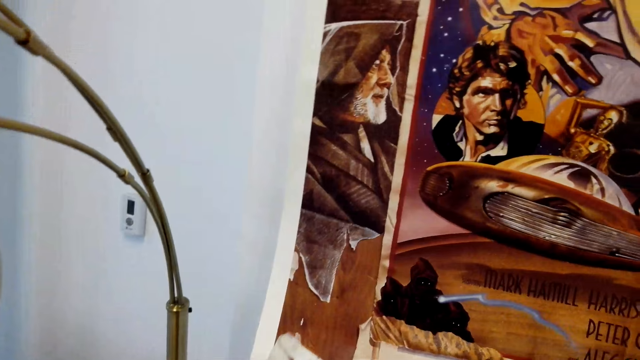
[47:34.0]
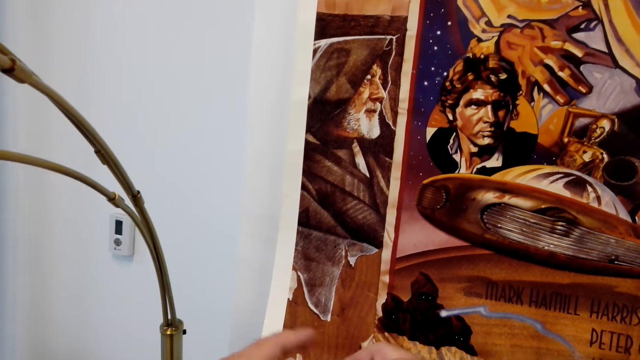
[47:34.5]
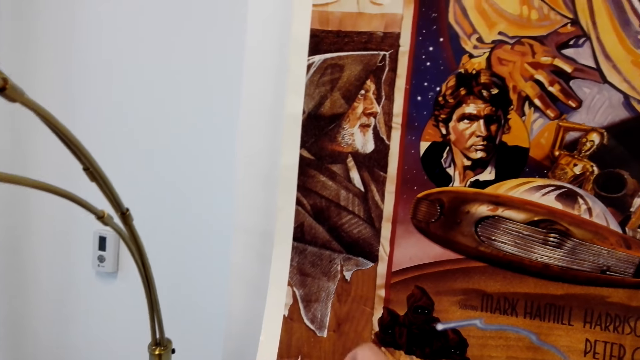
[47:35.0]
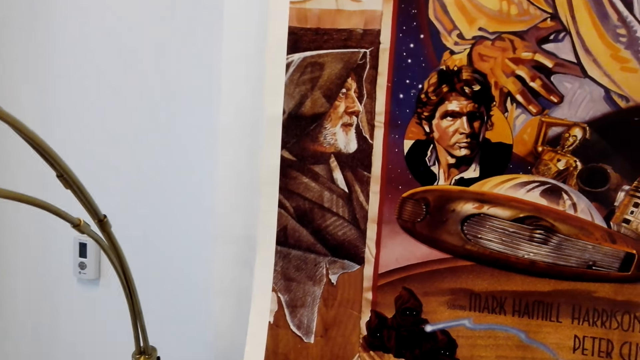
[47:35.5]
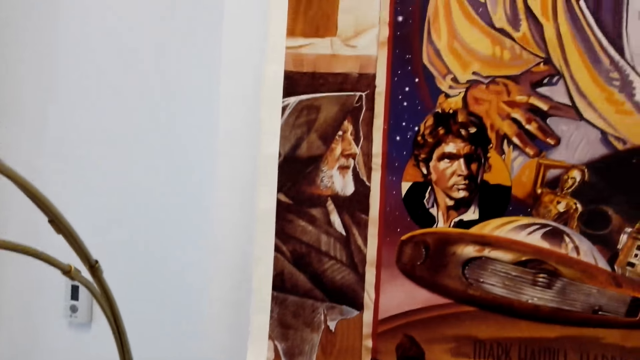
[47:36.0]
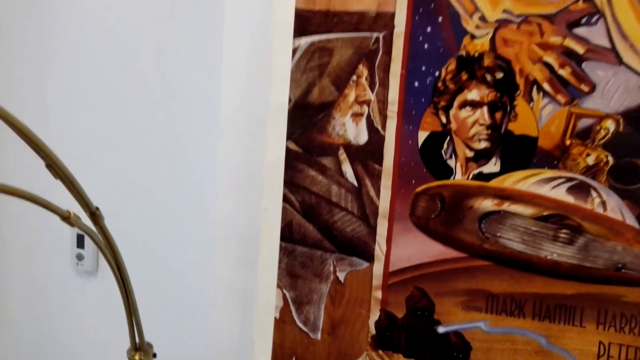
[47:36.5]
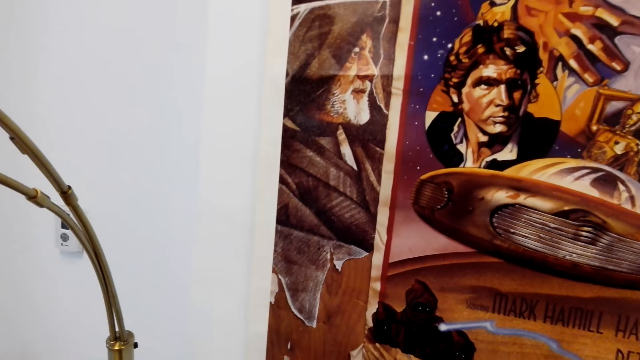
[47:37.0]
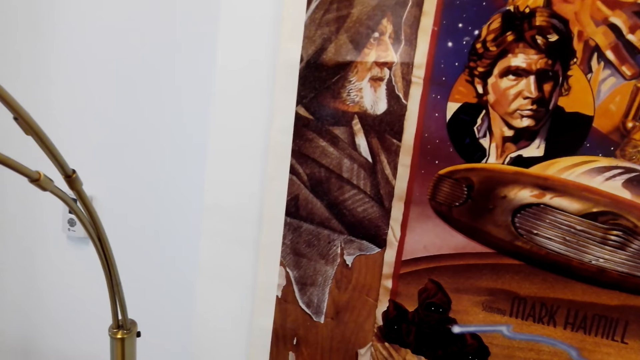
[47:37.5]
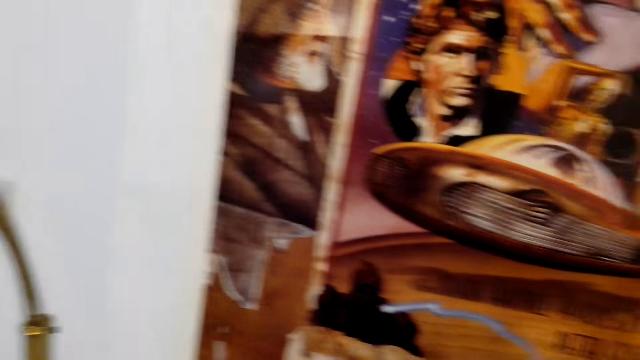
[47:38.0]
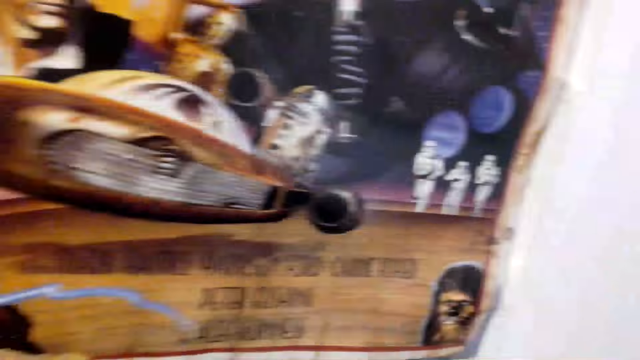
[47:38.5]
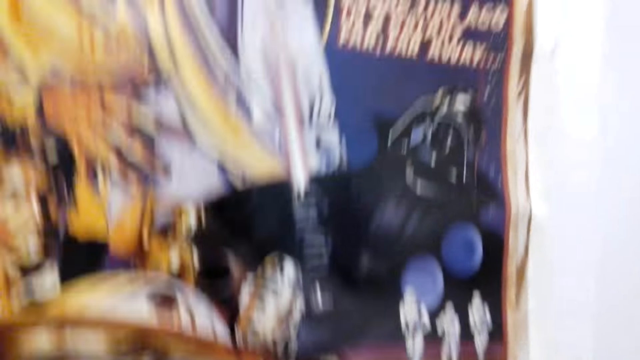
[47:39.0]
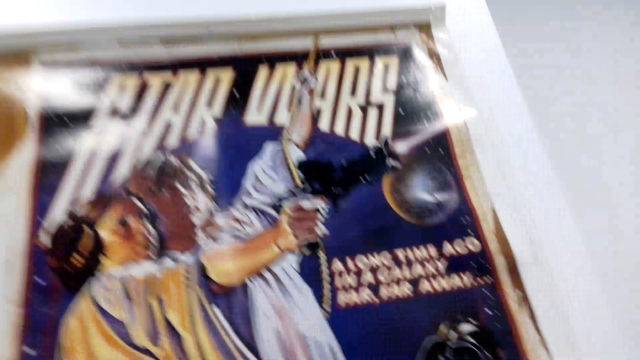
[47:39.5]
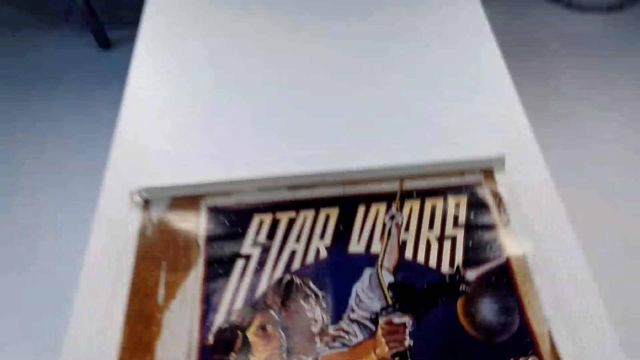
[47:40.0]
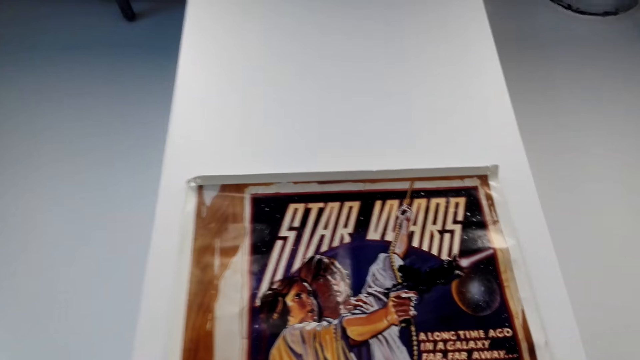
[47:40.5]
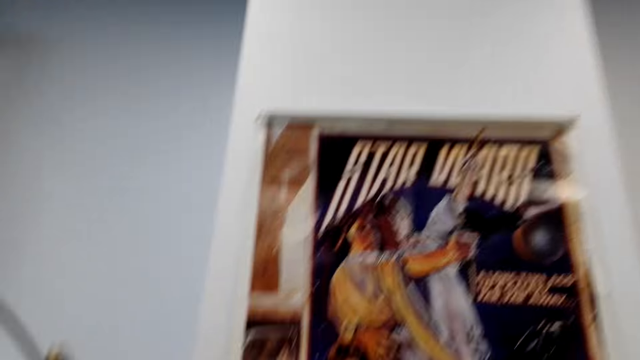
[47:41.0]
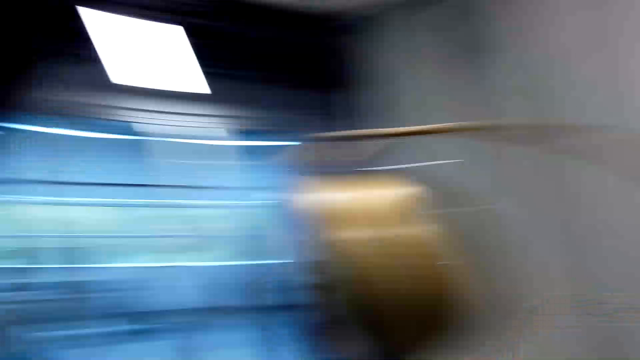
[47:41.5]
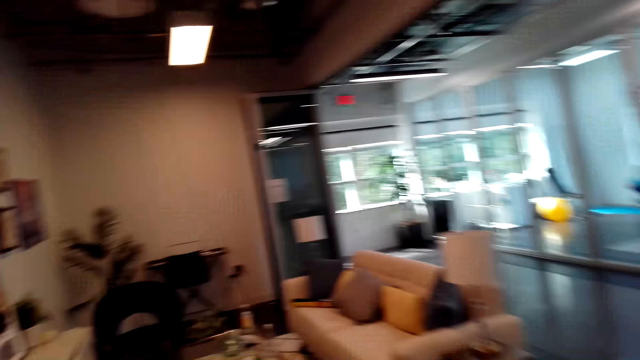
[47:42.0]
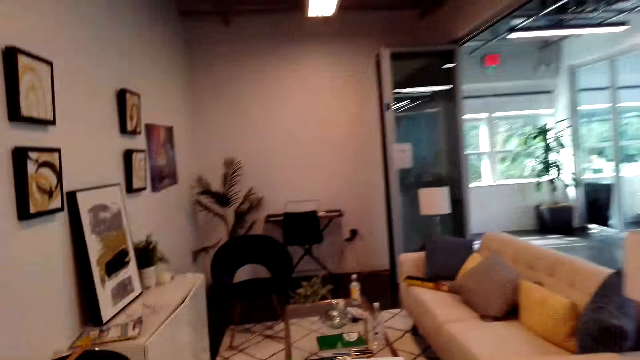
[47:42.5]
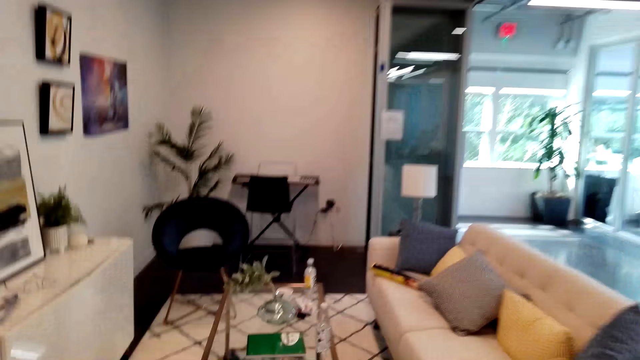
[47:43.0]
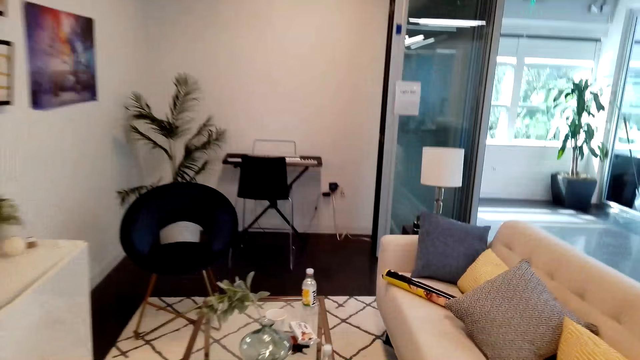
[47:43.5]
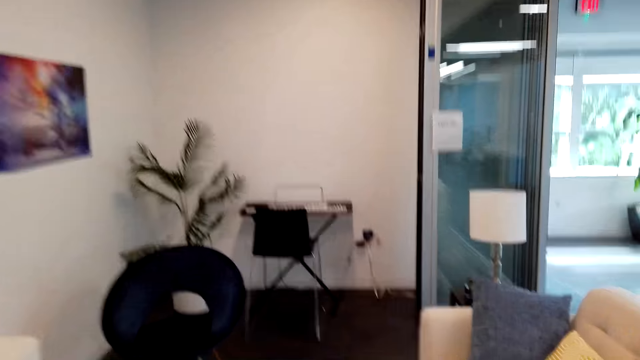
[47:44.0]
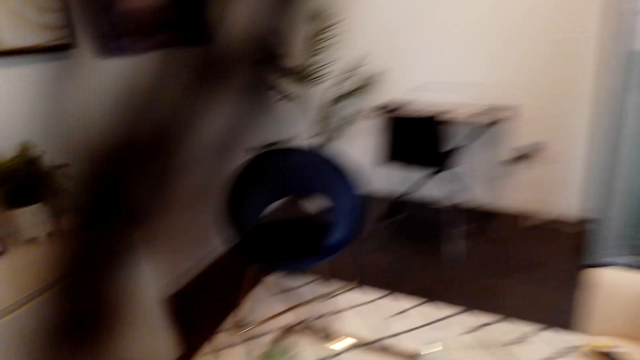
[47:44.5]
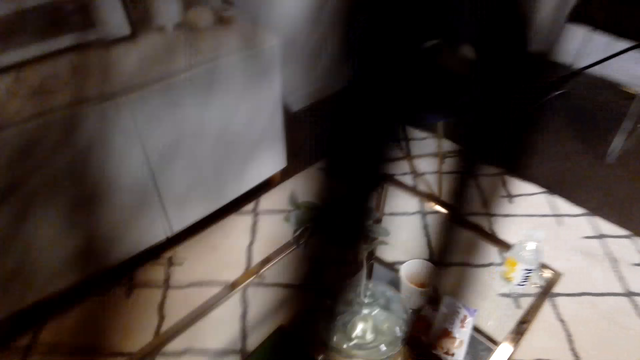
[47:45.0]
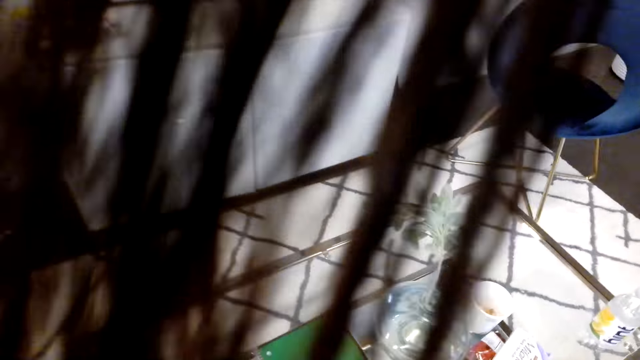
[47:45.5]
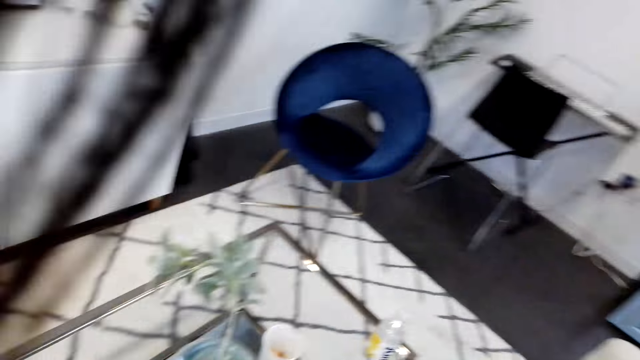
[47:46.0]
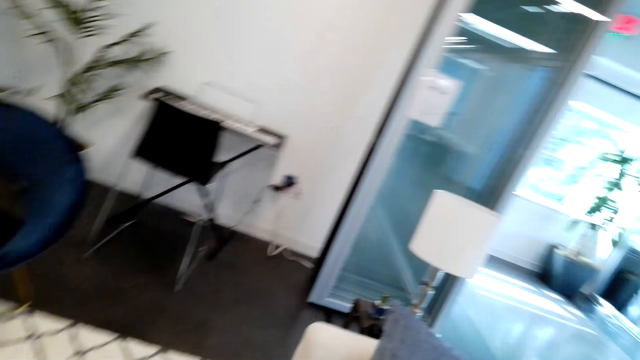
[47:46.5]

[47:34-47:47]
The camera wearer looks around. They look around the living room and walk around.

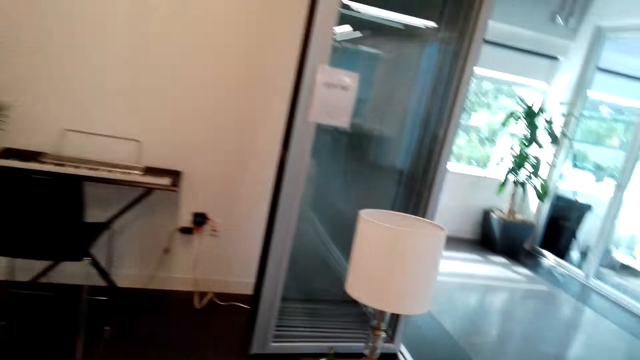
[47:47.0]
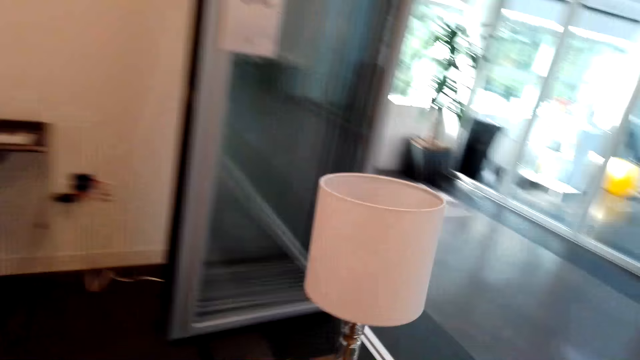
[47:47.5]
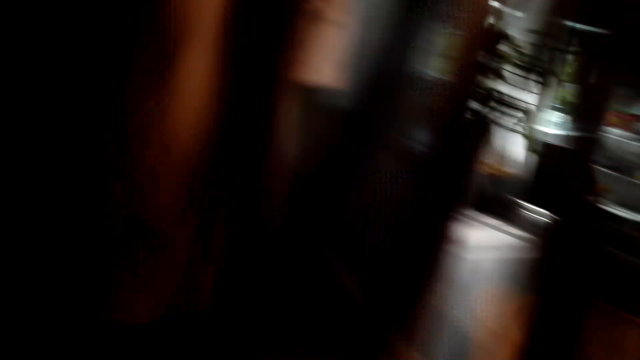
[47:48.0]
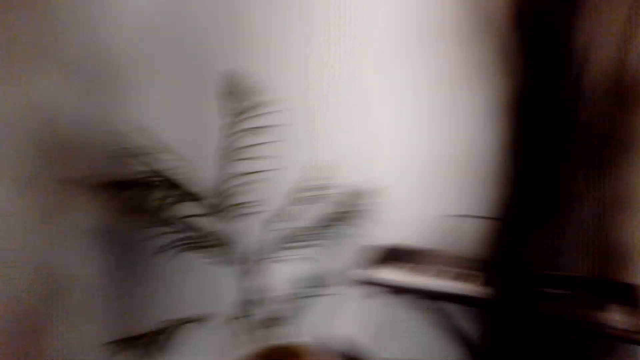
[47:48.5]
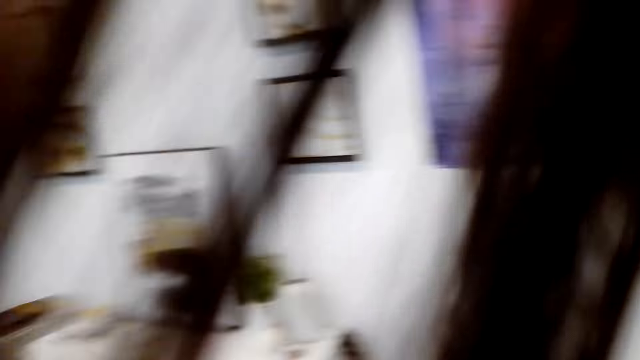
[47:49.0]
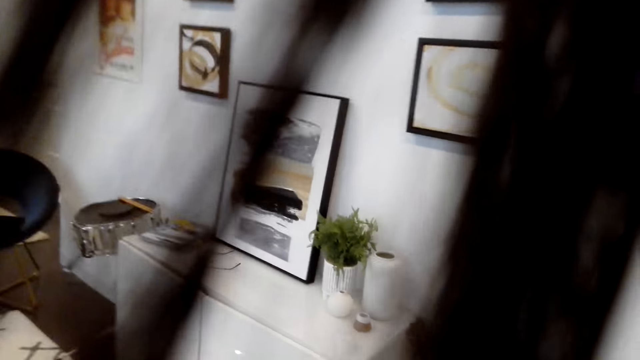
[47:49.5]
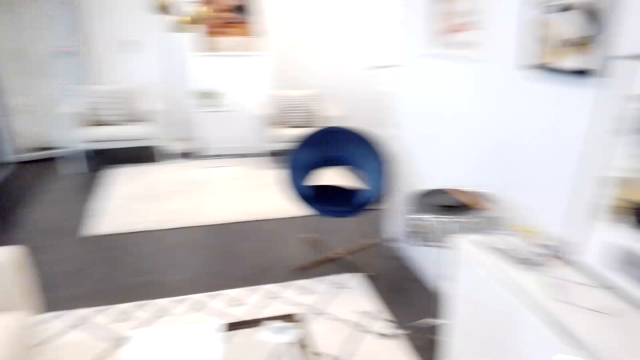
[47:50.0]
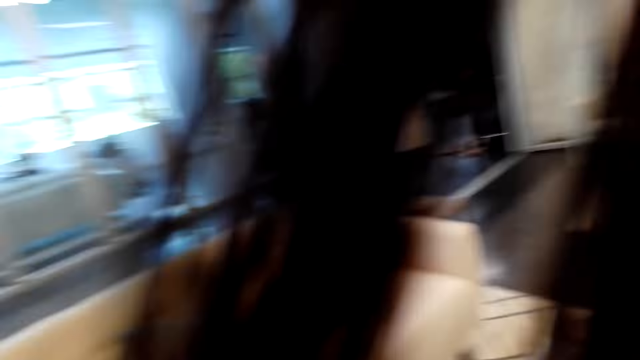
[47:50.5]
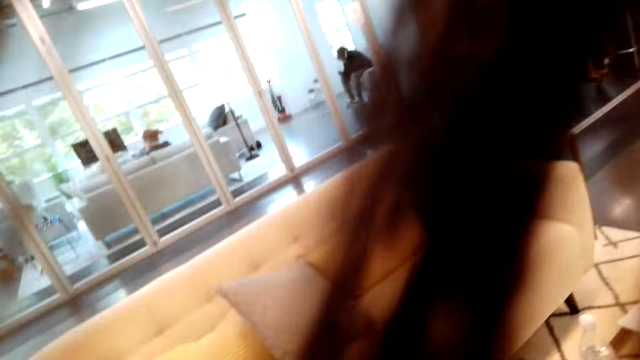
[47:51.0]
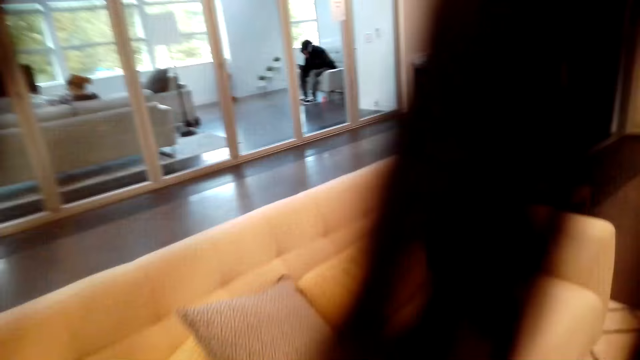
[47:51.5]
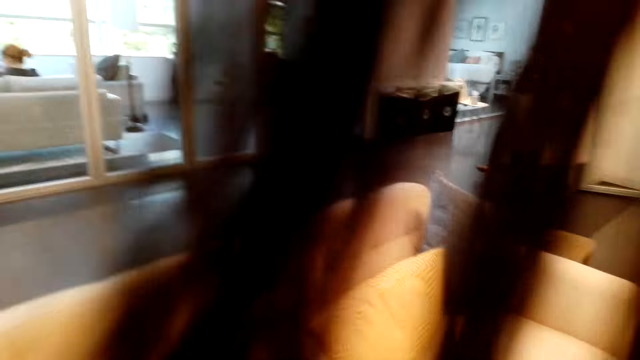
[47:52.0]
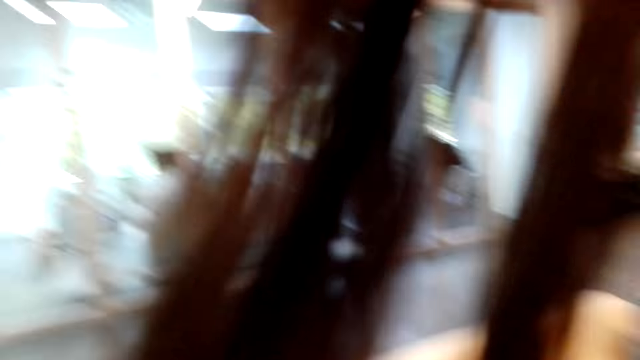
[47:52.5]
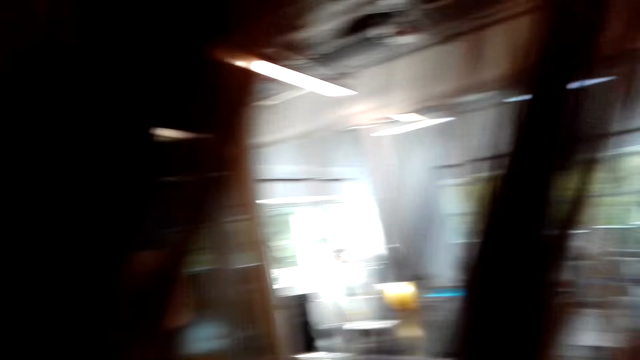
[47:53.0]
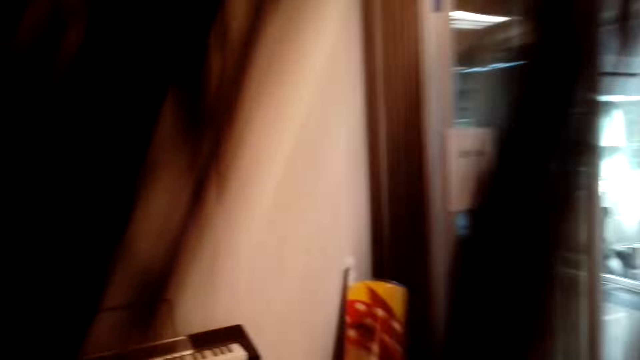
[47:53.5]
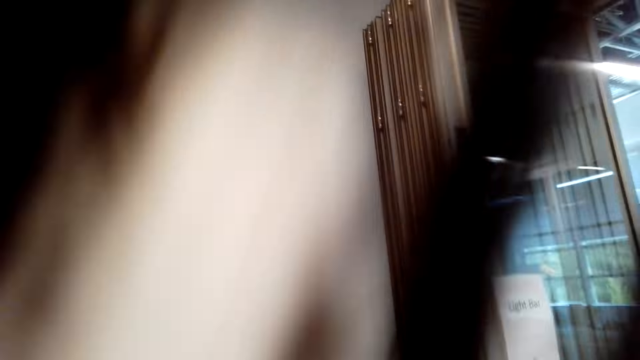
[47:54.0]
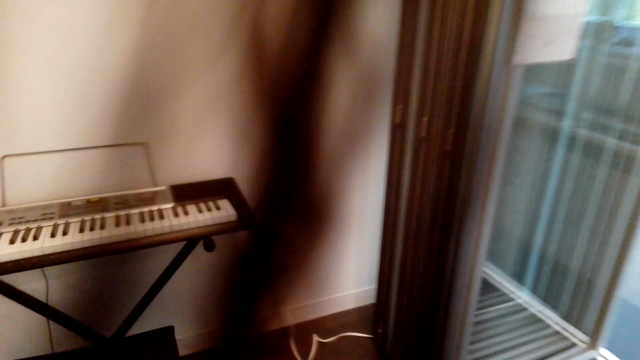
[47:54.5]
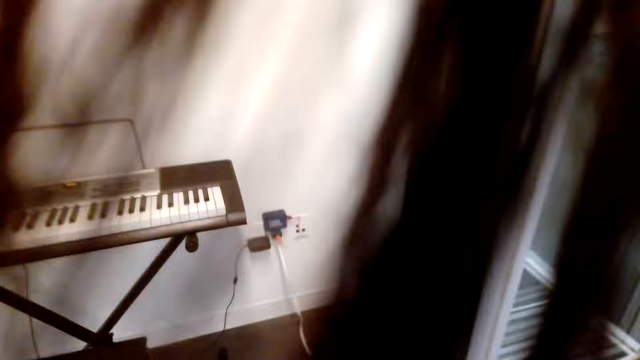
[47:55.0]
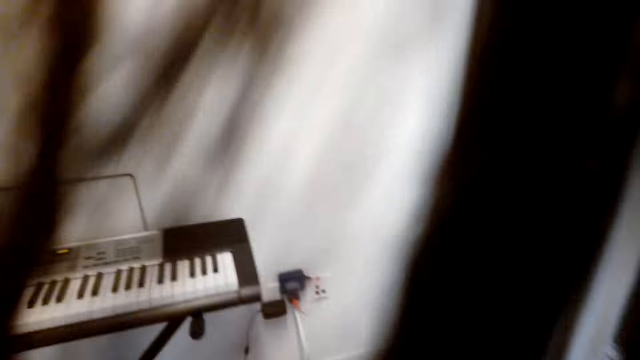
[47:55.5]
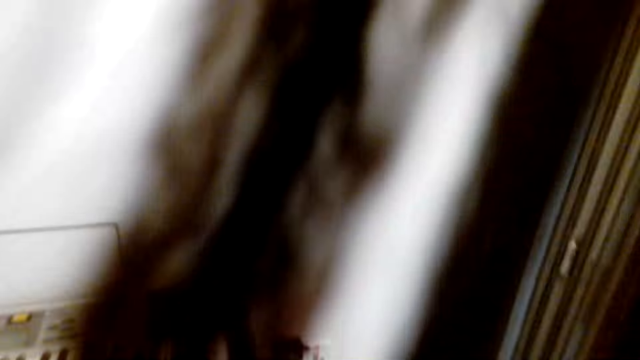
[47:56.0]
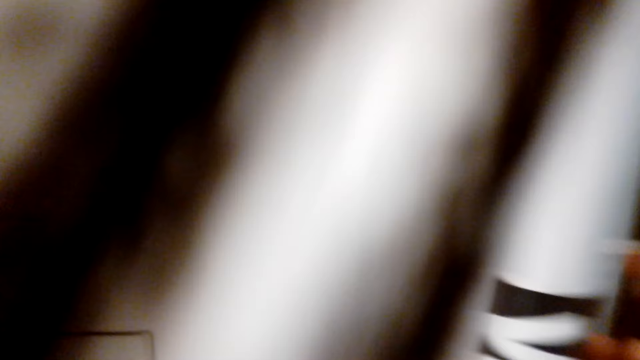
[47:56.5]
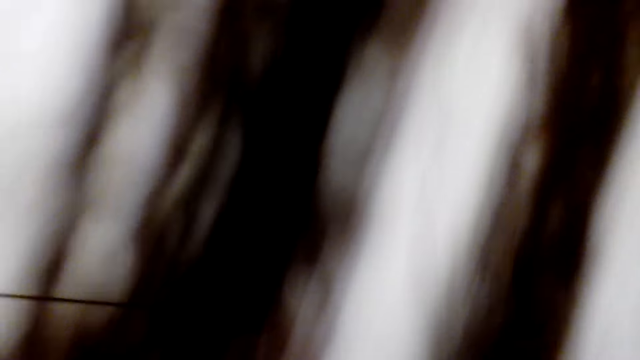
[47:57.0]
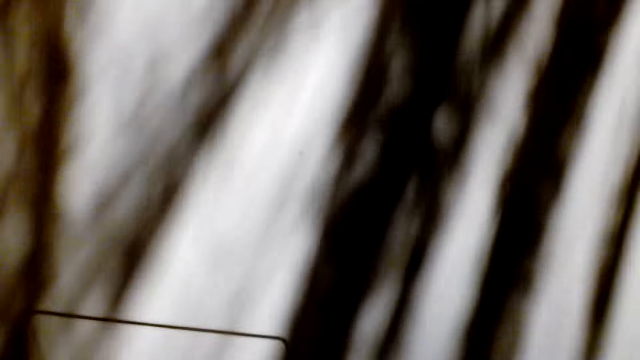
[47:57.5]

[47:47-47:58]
The camera wearer looks at the curtains. They hold something.
